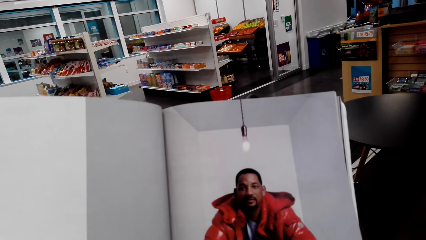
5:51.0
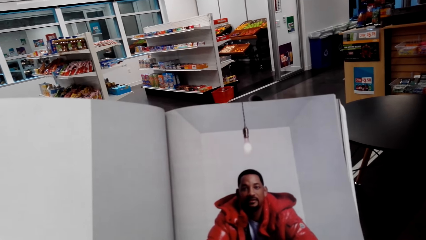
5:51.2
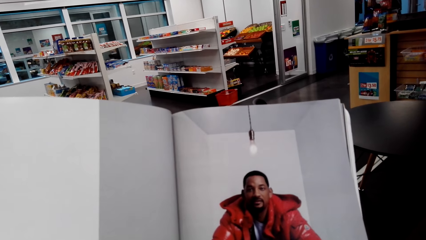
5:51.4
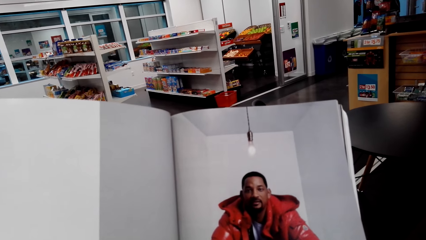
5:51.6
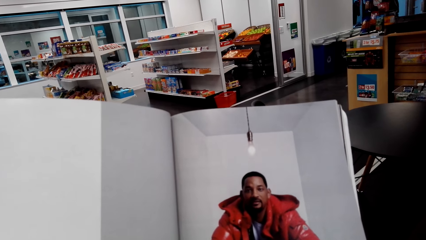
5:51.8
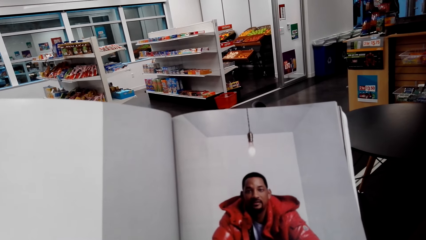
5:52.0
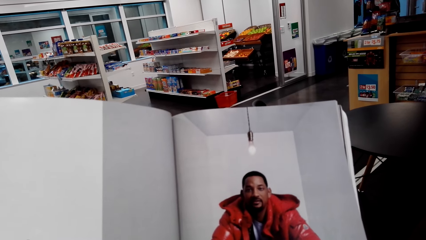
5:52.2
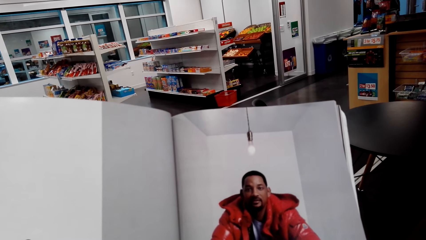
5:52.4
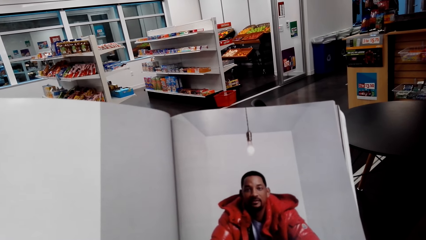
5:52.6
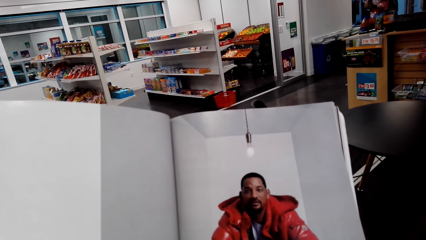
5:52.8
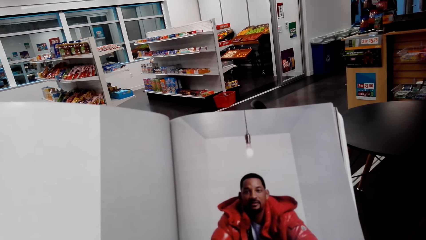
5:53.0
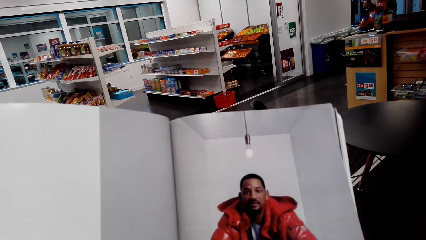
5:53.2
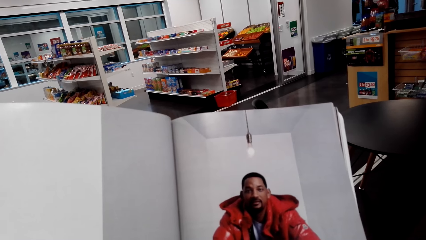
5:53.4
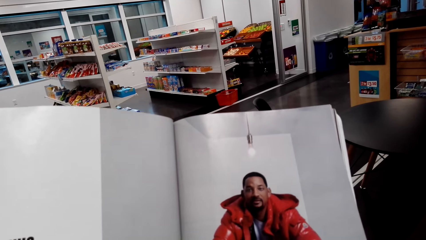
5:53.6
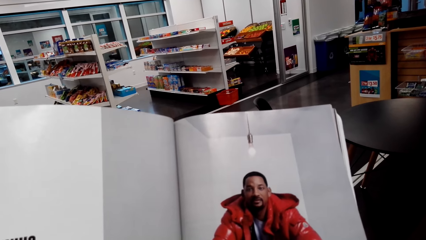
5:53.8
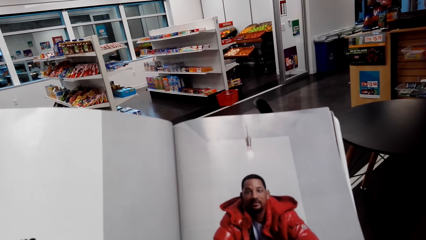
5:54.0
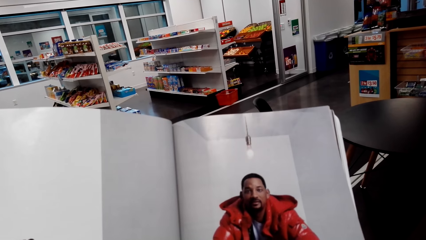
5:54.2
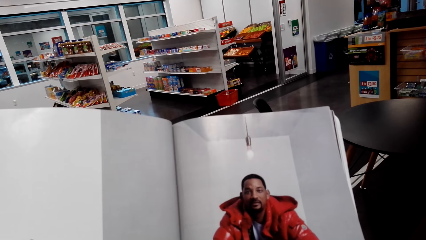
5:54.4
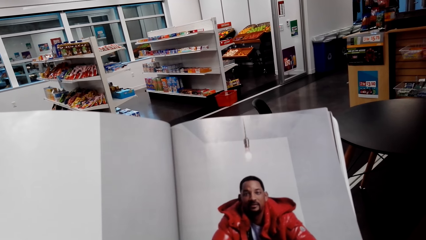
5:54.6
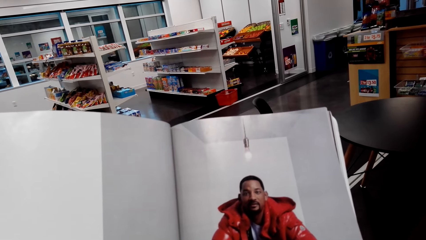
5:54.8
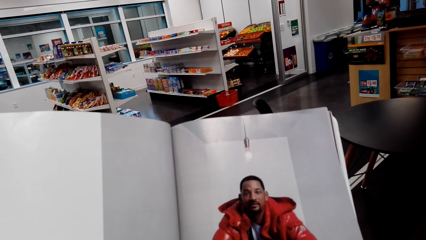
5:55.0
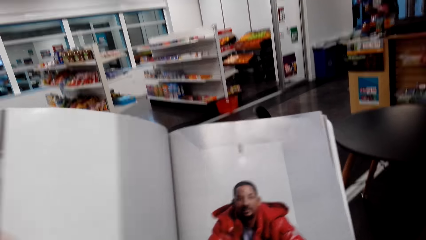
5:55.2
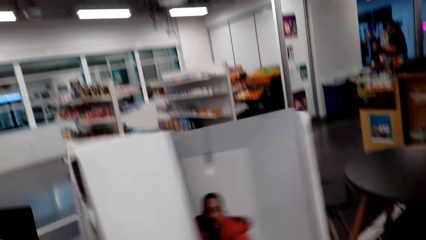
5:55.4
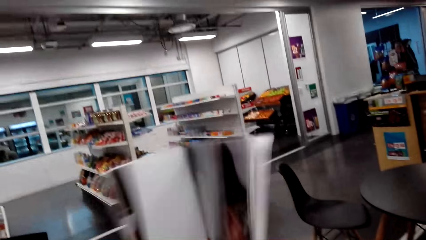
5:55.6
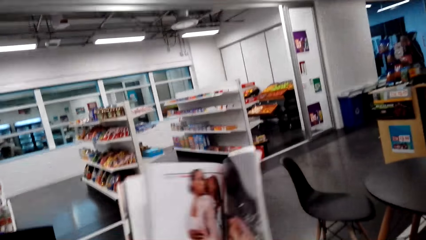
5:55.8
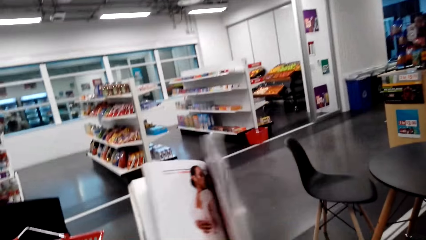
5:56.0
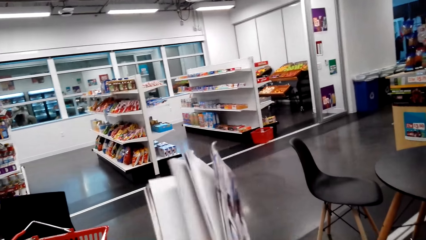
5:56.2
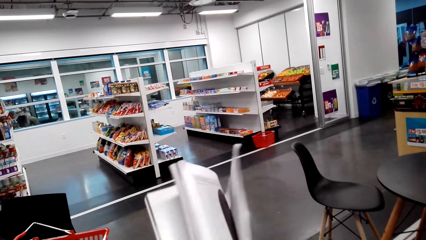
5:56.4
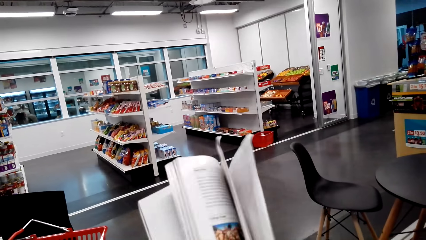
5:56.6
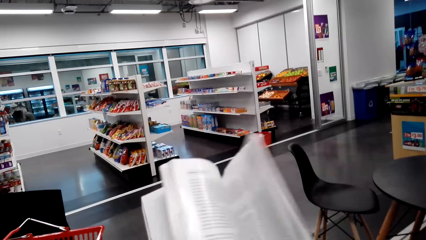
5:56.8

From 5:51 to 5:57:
The camera wearer reads a magazine.

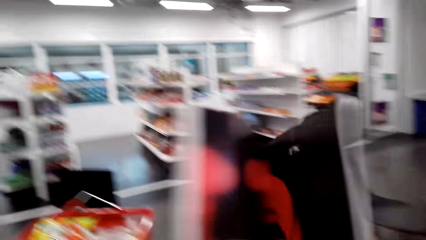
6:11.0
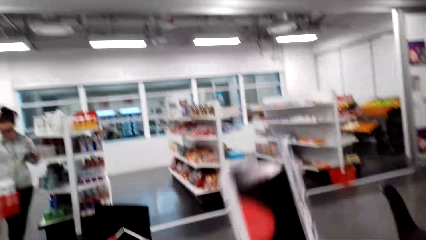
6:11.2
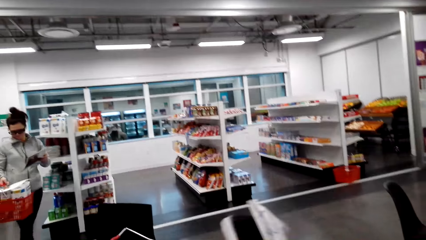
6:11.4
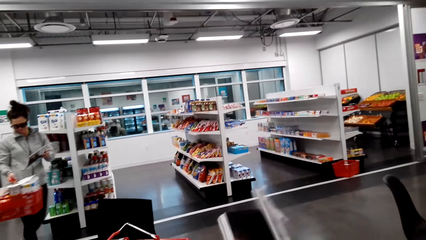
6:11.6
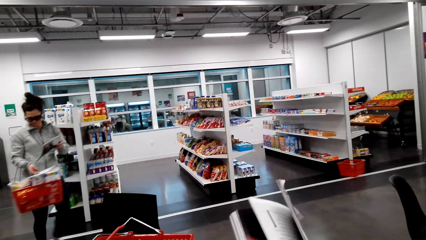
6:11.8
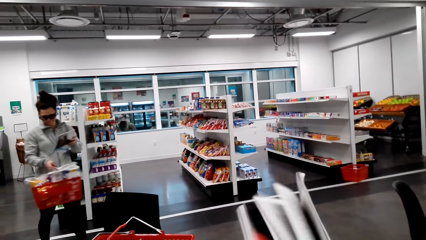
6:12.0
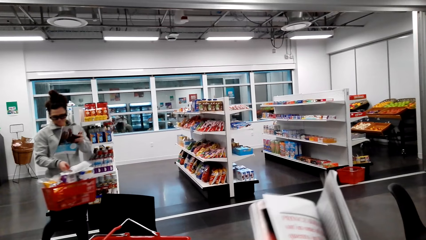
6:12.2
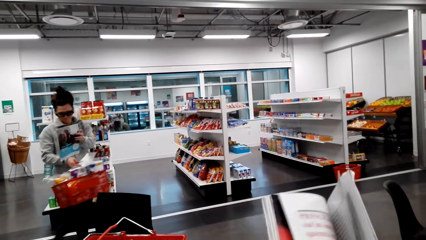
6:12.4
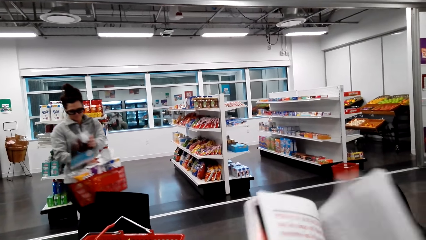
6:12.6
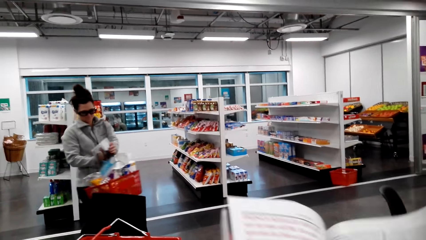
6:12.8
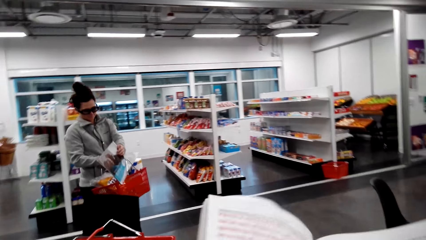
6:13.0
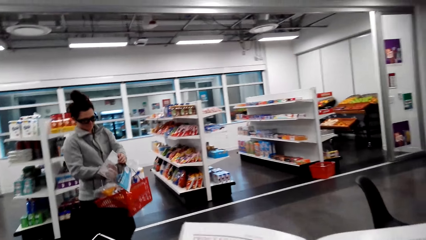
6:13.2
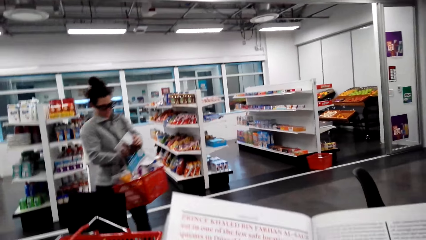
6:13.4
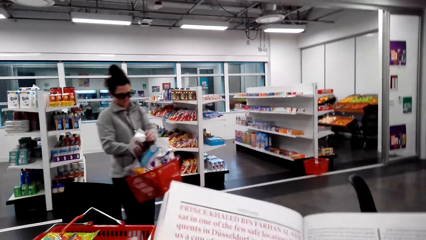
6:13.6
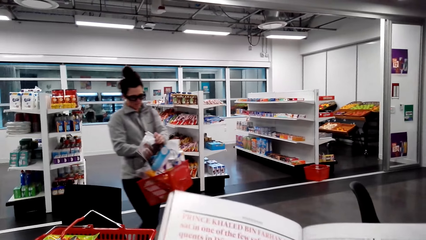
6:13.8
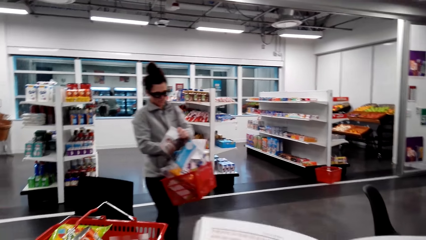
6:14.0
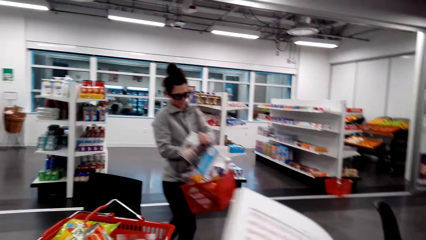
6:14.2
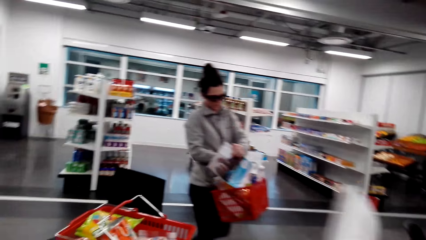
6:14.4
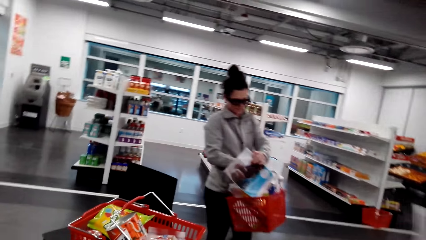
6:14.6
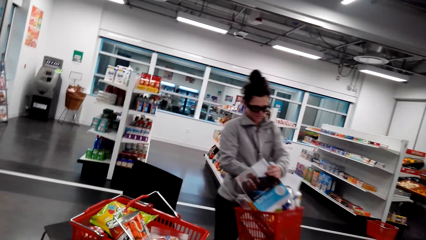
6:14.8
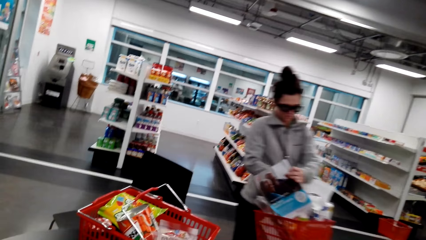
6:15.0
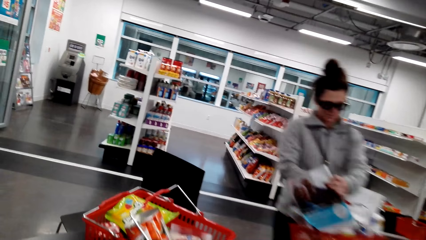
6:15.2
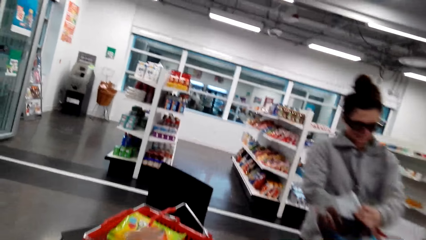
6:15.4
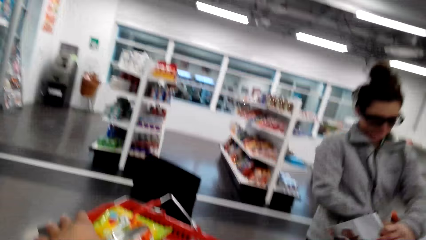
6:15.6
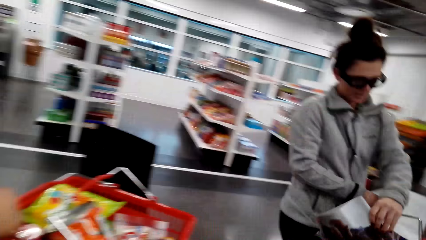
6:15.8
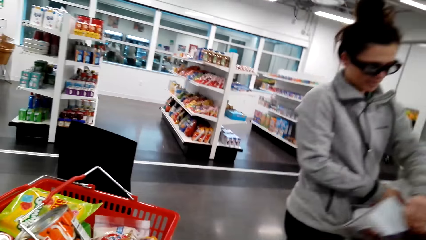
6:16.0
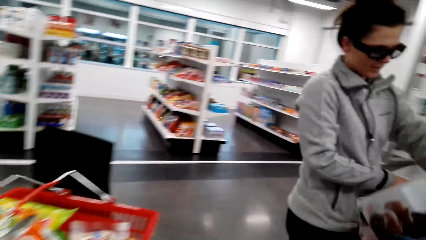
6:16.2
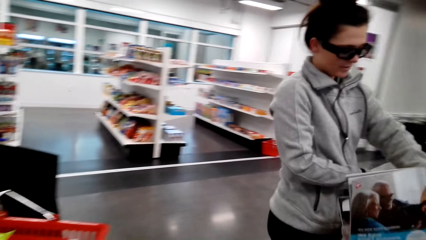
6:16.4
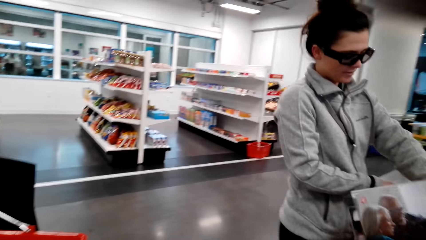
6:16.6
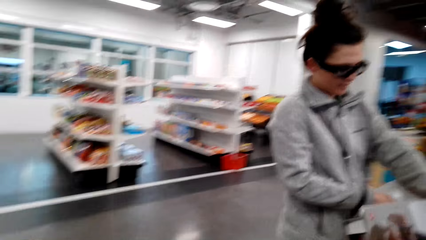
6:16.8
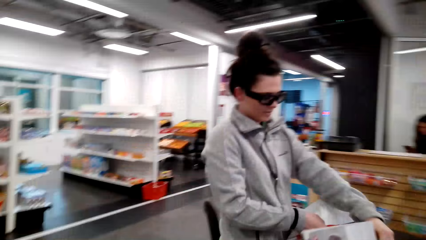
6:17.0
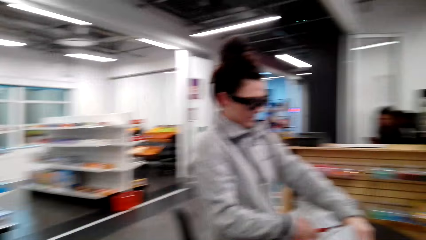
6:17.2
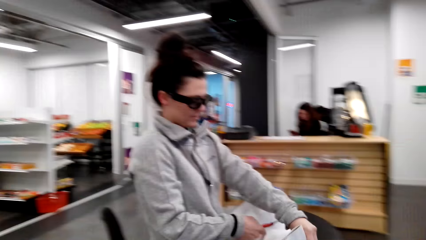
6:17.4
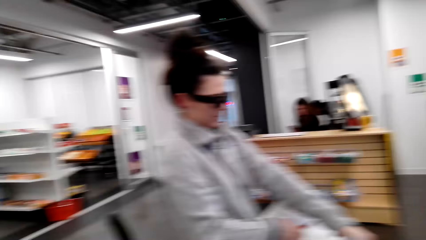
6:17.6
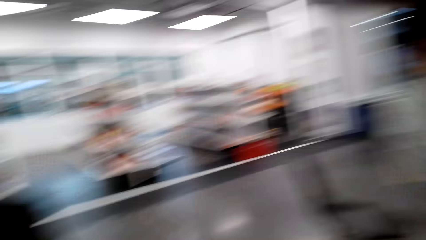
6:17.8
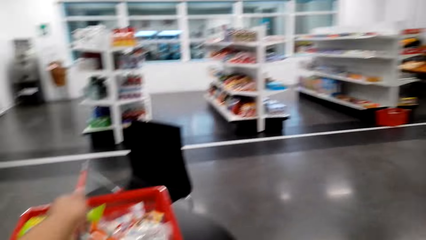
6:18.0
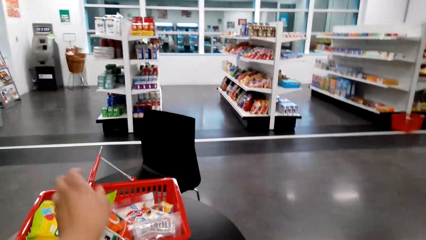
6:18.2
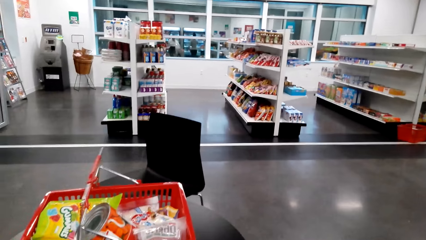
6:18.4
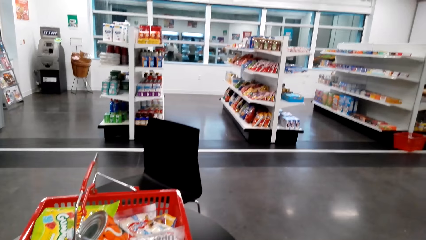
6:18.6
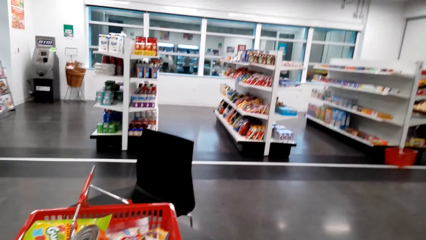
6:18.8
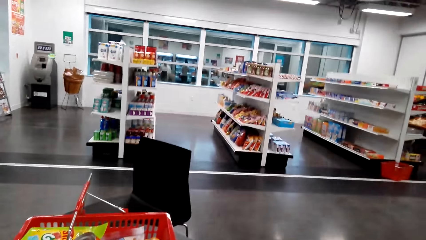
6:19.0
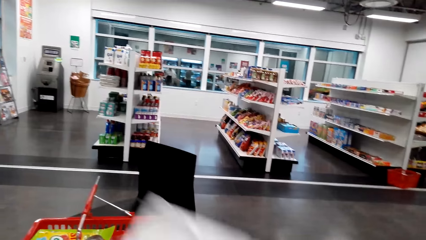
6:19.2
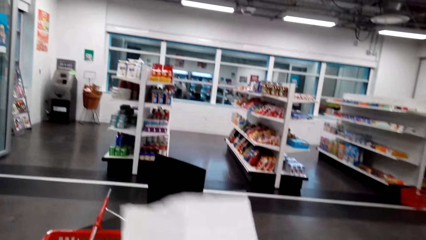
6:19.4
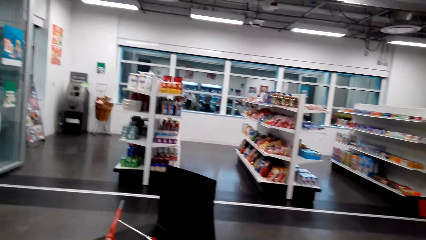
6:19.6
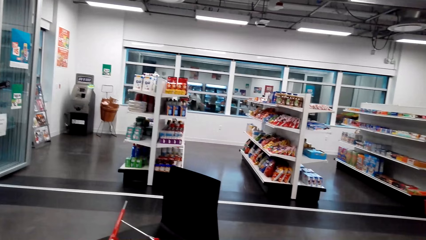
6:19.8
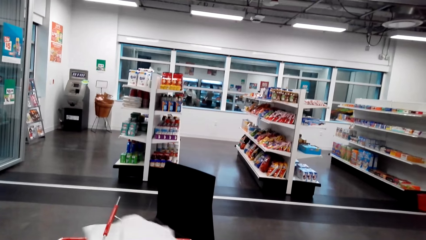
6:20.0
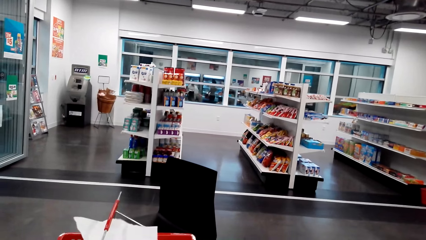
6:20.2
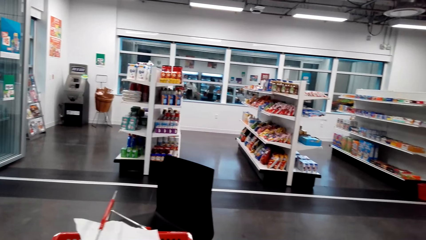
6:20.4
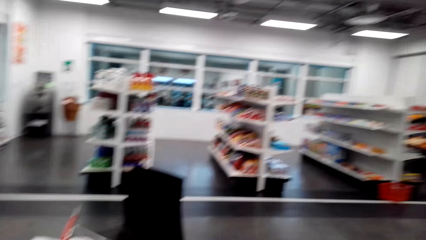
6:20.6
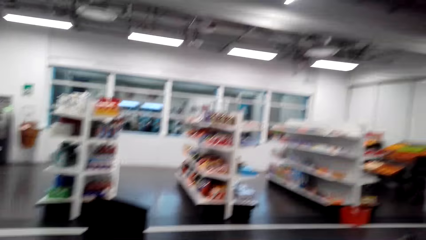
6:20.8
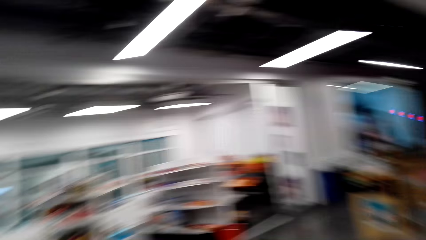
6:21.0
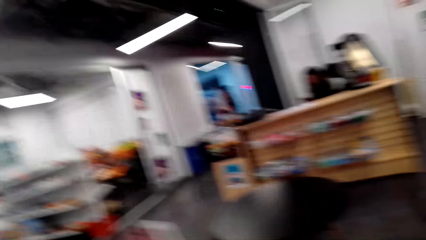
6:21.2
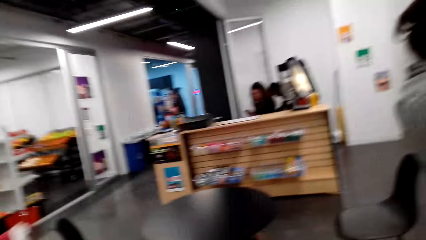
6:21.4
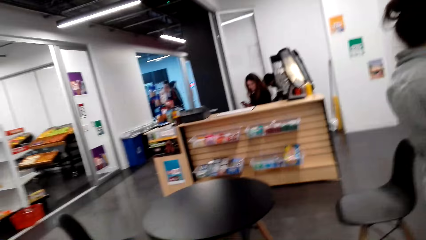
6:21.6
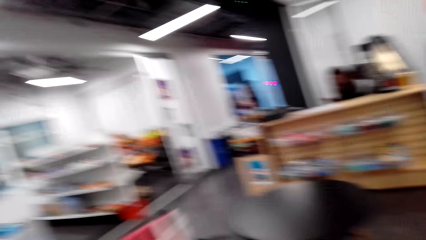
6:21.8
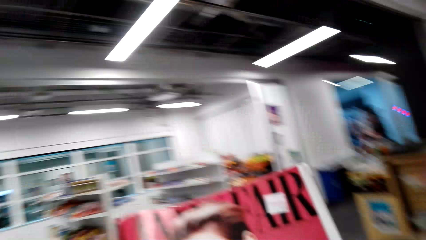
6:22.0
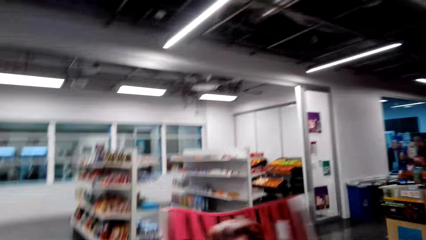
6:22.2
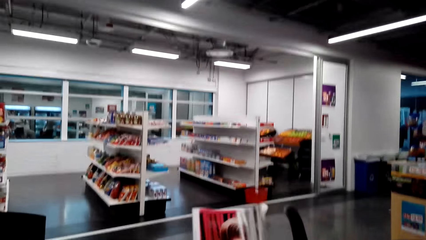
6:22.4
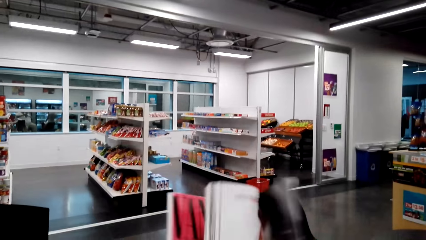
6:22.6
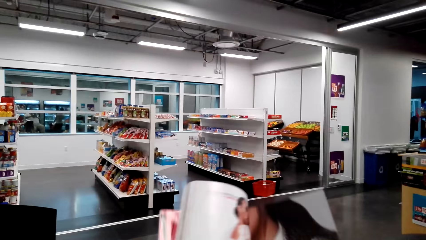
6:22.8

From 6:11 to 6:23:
A person dialogues with the camera wearer. The person moves around the supermarket. The camera wearer papers on the shopping bucket.
